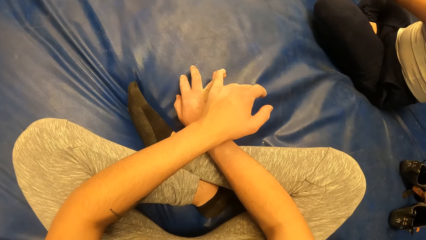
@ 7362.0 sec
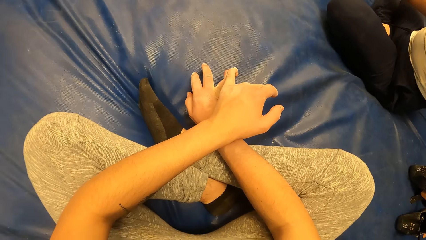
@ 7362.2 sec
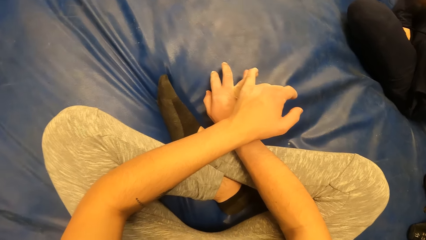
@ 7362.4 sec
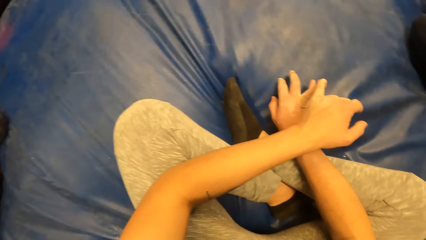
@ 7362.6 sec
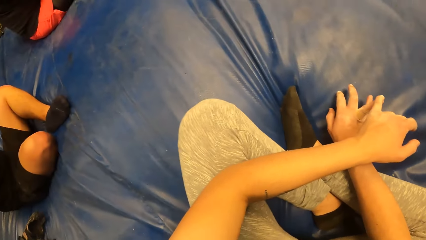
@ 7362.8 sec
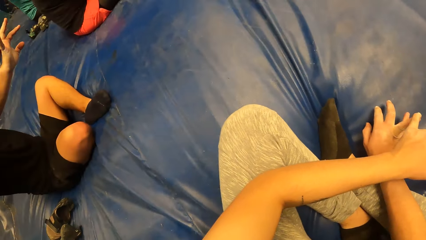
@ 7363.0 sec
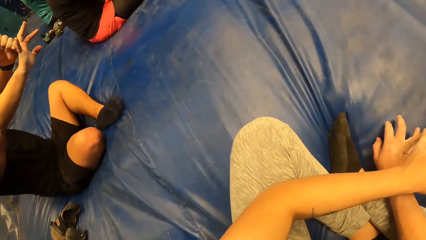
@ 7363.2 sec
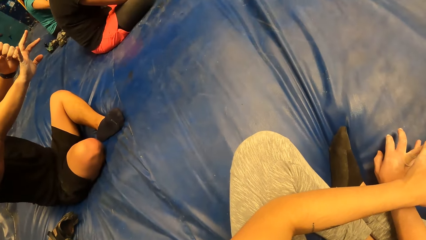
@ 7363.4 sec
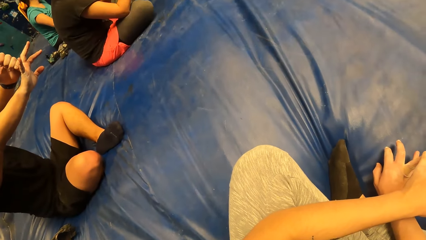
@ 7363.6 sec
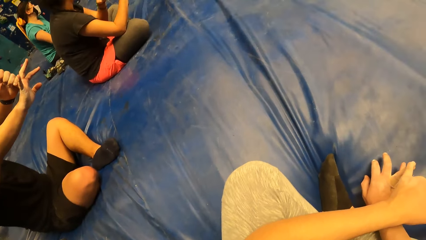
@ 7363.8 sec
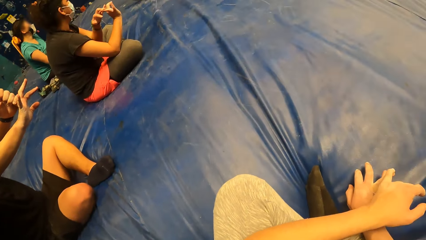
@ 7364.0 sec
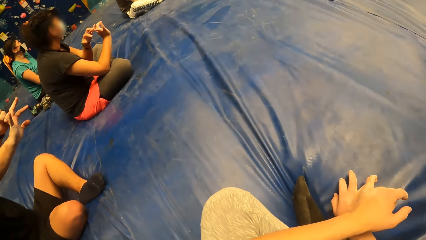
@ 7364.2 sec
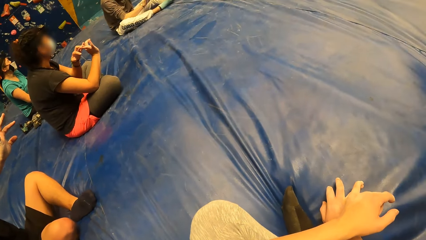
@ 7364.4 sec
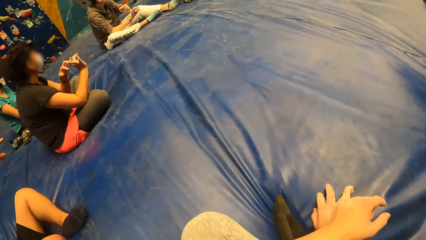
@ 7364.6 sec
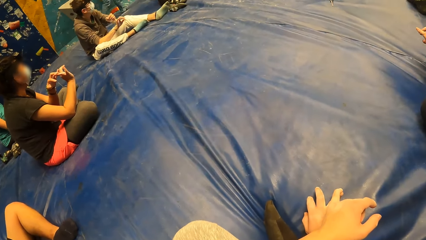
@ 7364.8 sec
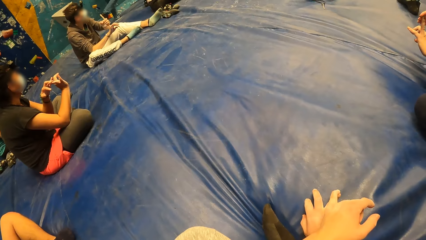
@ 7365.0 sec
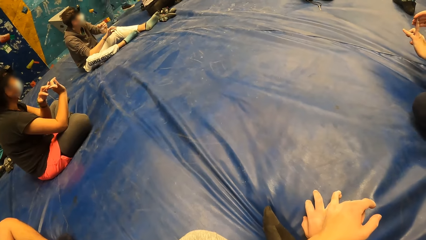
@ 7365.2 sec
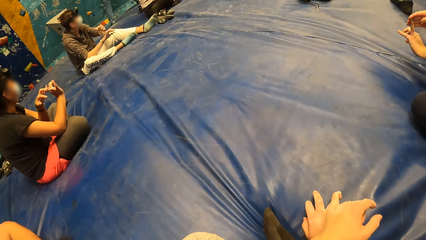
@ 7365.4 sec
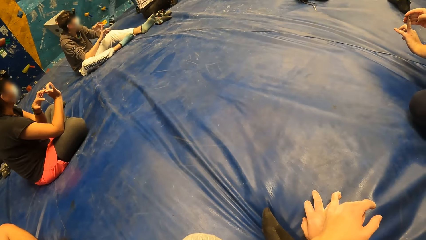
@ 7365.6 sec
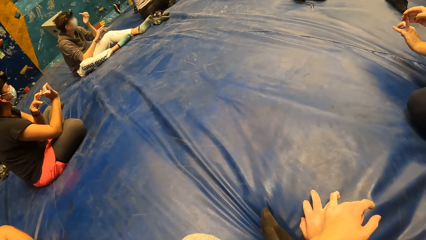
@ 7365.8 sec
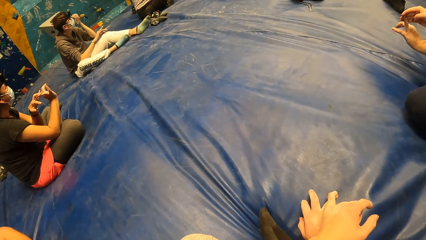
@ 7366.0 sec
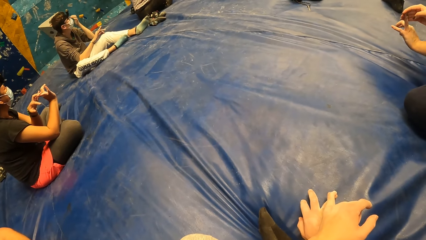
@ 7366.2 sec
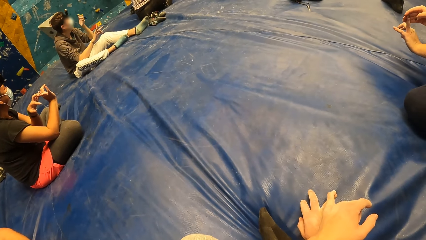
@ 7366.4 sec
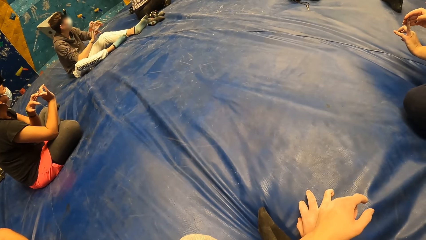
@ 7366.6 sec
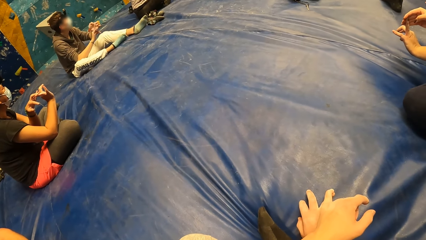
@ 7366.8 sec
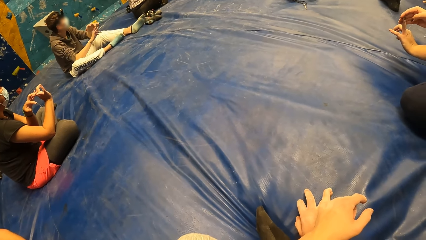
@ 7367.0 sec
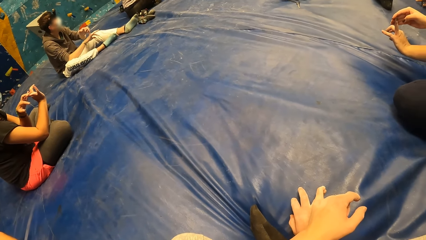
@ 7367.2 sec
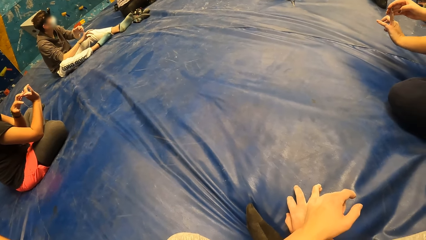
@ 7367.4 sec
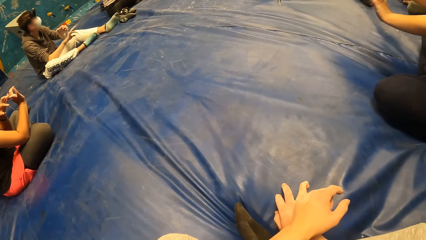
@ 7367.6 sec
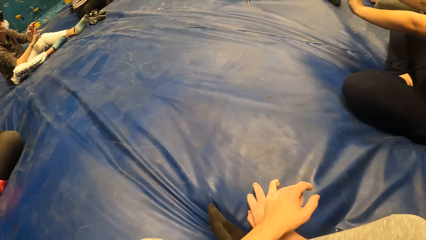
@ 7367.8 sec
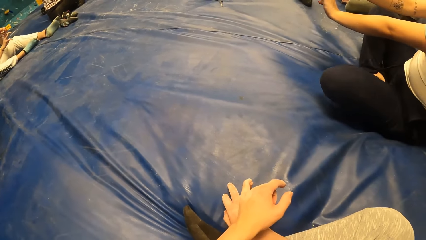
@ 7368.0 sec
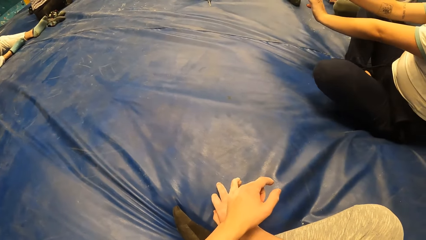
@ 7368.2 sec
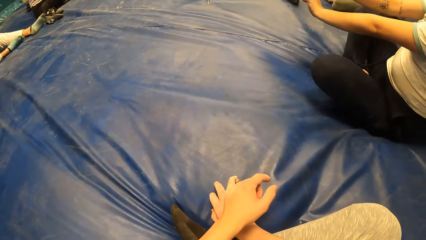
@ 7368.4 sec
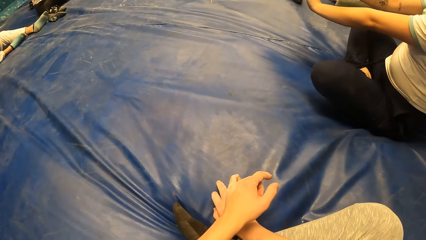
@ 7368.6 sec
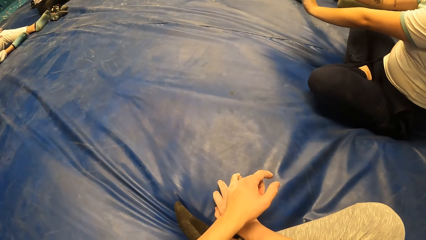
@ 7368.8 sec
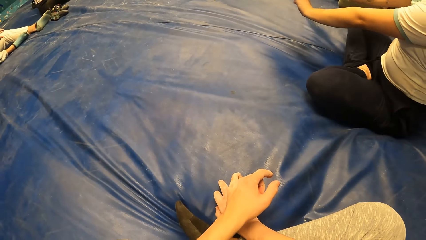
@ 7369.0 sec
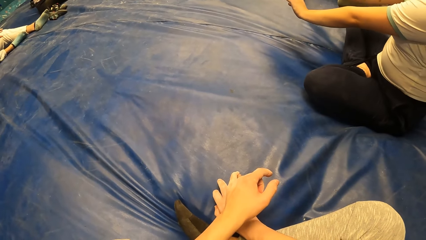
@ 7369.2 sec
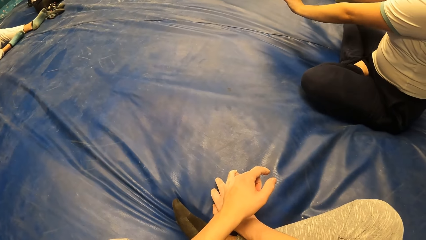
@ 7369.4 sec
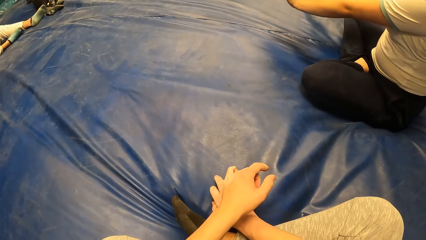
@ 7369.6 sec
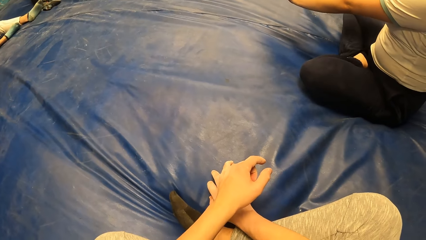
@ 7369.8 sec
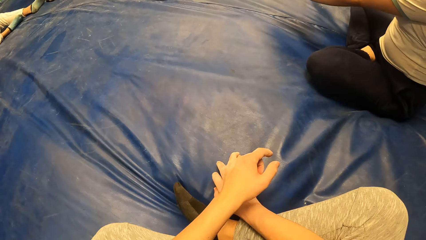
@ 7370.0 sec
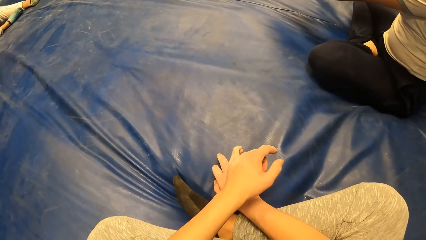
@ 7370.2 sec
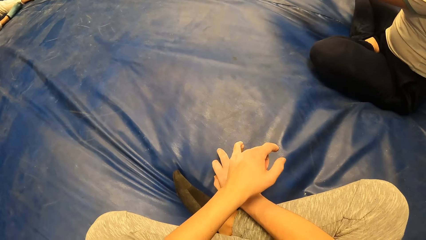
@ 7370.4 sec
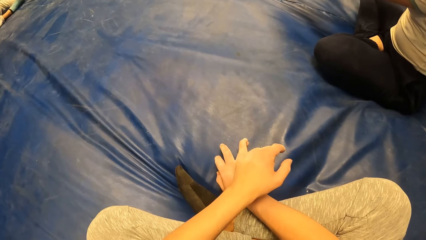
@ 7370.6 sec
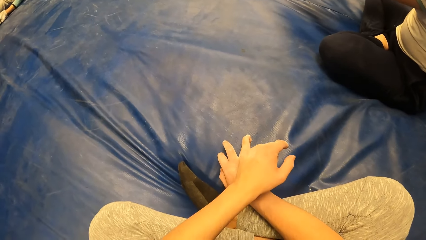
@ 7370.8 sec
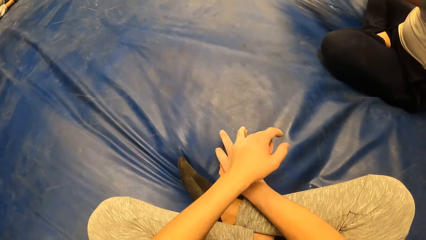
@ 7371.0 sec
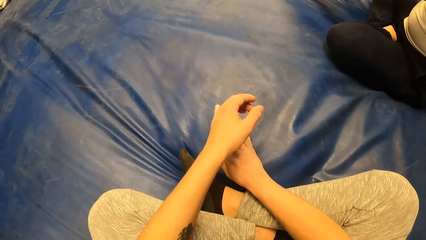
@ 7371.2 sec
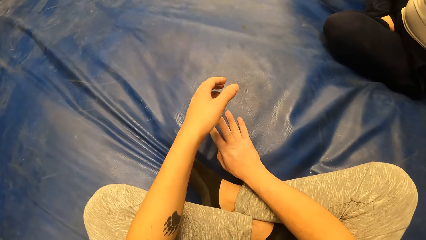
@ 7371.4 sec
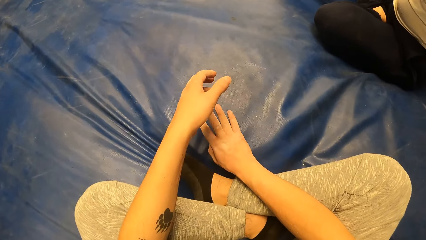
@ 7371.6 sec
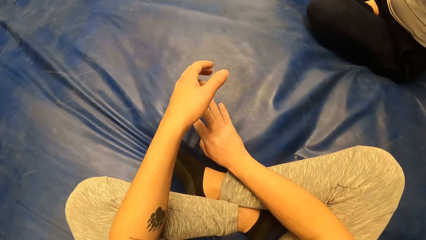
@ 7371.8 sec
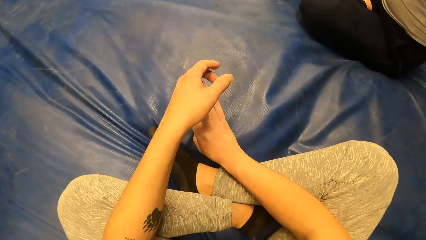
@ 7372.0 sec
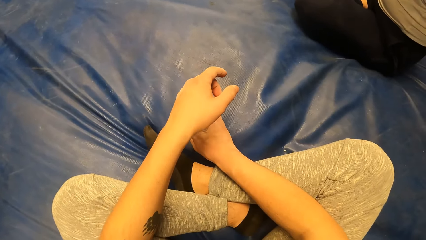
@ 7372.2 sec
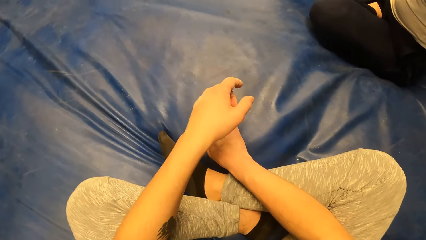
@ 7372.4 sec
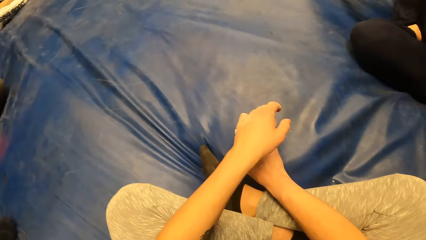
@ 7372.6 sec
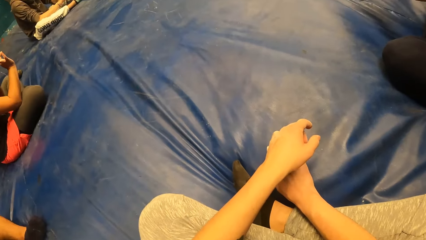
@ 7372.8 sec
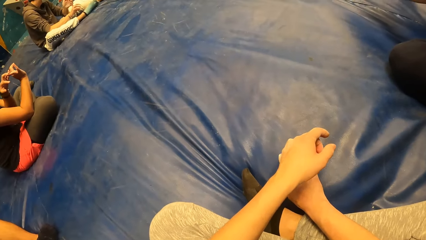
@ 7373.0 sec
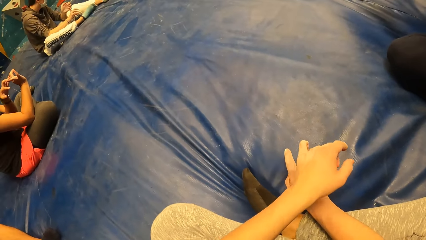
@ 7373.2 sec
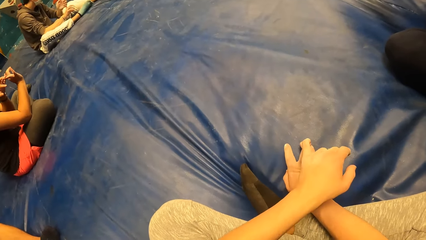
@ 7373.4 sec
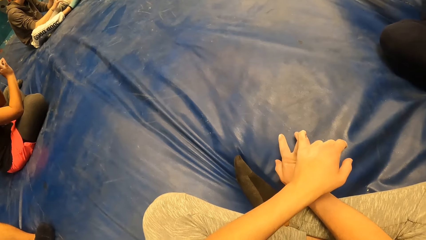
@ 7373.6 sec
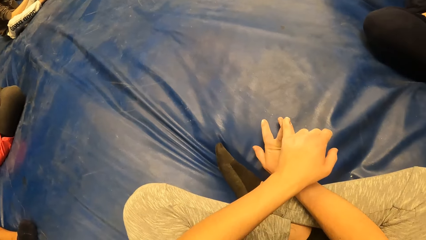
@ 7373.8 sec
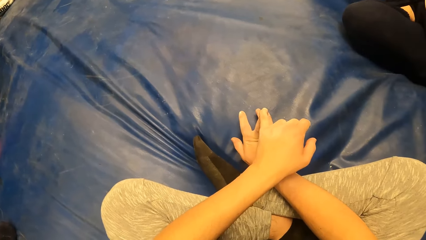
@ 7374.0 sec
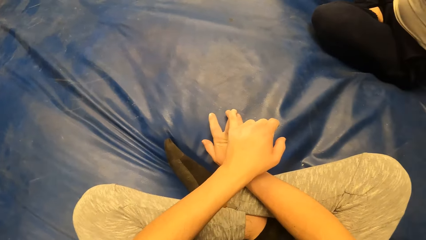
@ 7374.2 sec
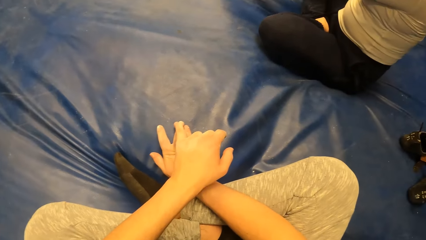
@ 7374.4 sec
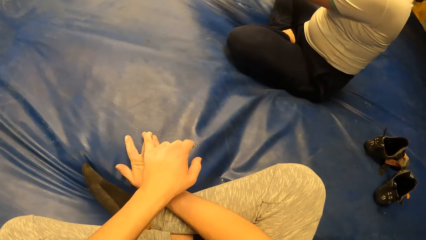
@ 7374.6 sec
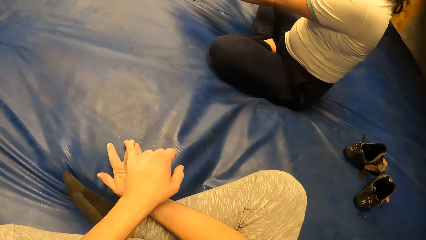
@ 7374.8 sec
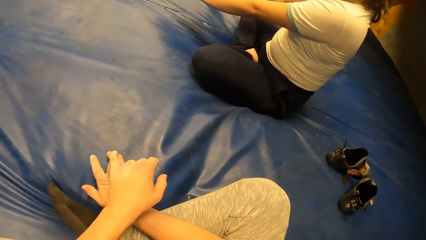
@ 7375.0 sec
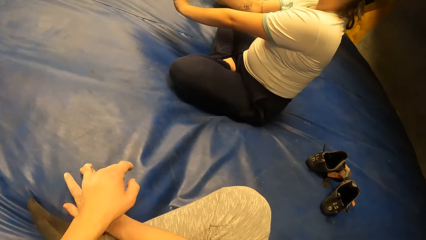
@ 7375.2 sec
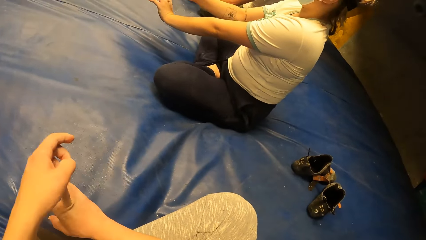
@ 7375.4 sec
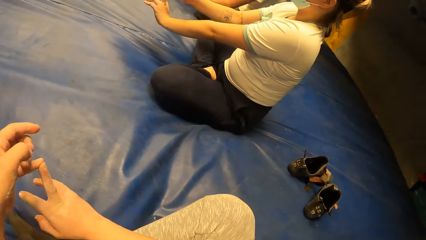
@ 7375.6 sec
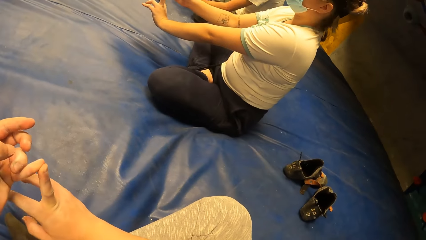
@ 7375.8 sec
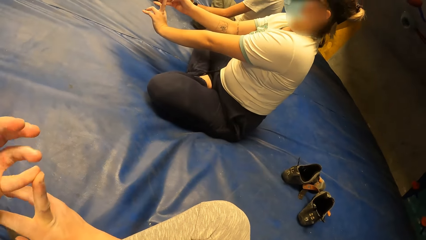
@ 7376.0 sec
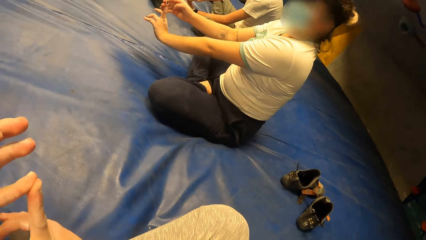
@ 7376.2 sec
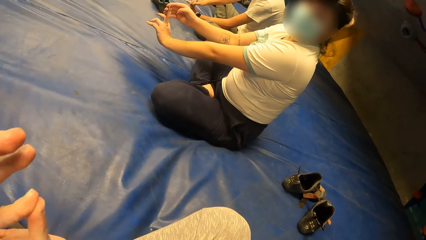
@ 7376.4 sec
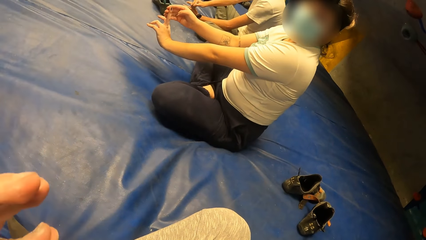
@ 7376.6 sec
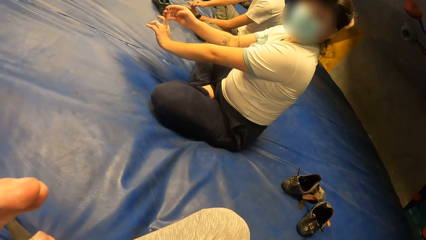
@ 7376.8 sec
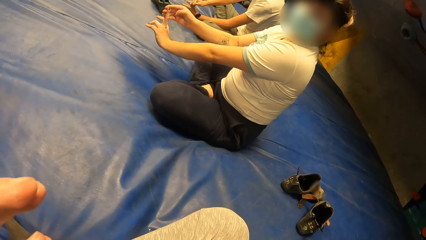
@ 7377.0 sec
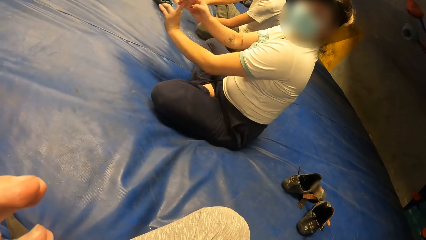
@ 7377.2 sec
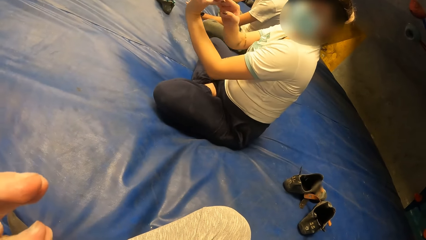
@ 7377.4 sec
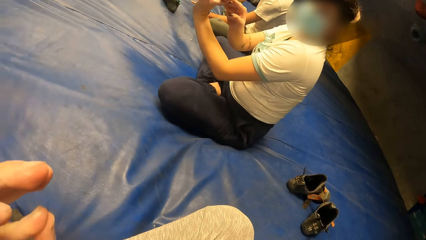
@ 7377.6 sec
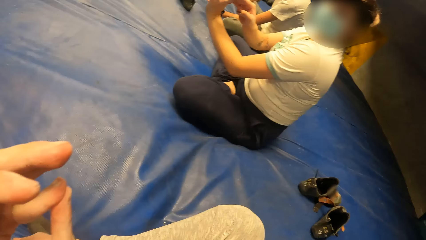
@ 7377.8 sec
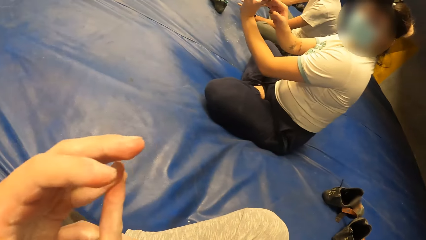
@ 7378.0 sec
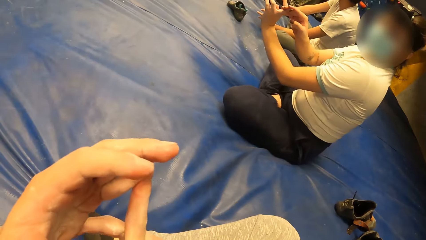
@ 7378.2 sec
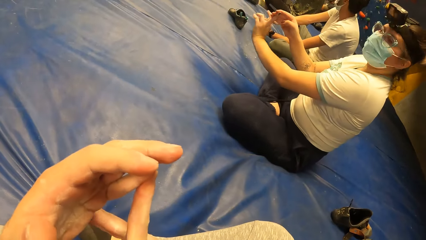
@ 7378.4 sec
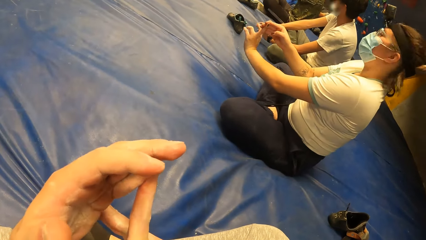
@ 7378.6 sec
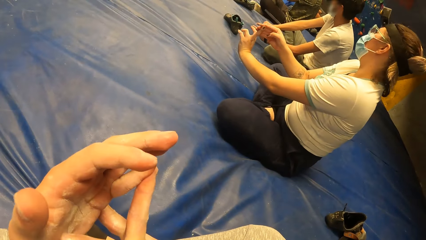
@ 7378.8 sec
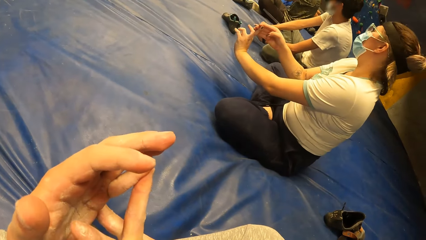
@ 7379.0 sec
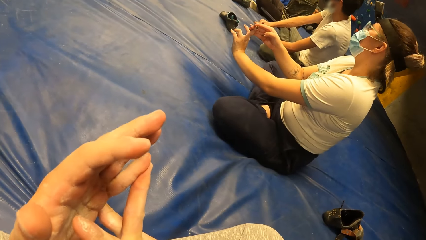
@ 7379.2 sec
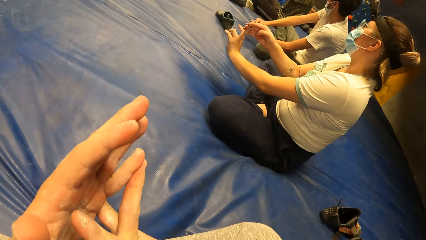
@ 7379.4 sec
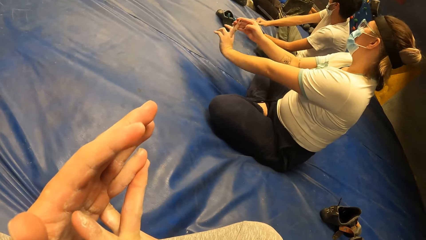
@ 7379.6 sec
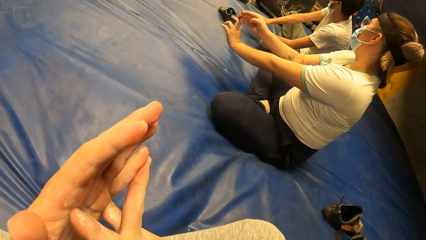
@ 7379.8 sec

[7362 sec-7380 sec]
The camera wearer looks around the room. A woman adjusts the glasses. The camera wearer looks around the room. Another woman adjusts herself. The camera wearer holds his fingers. He adjusts the hand. He looks around the room. He adjusts the hand. The other woman looks at the camera wearer and adjusts hands. The camera wearer looks around the room.
